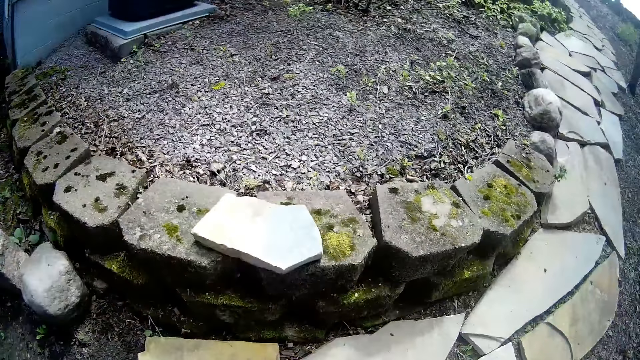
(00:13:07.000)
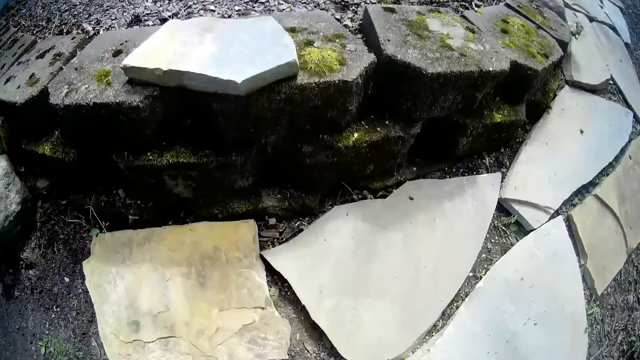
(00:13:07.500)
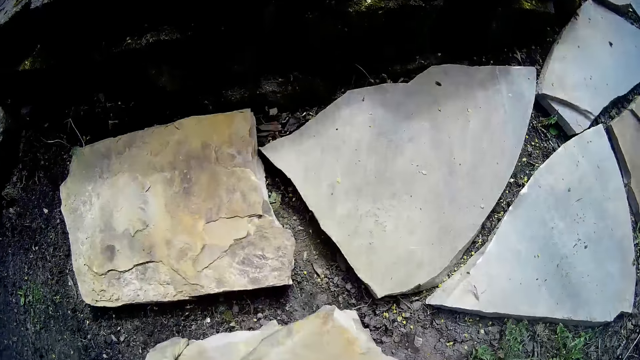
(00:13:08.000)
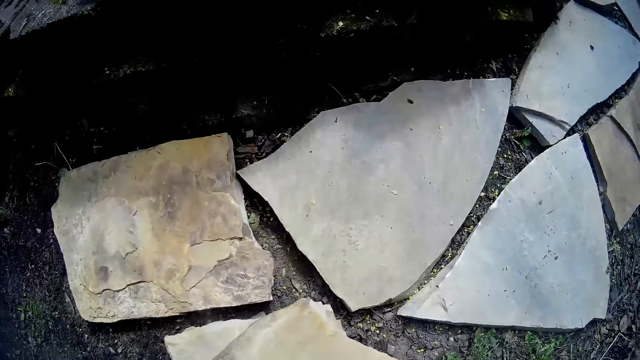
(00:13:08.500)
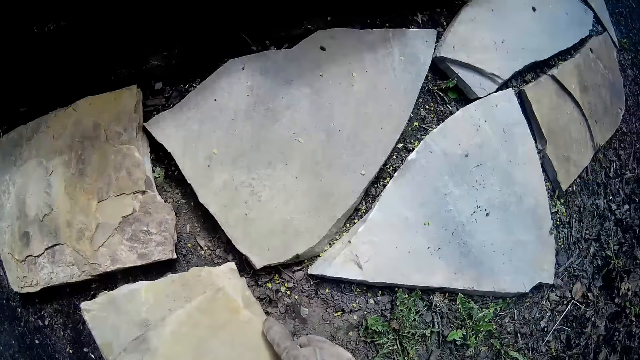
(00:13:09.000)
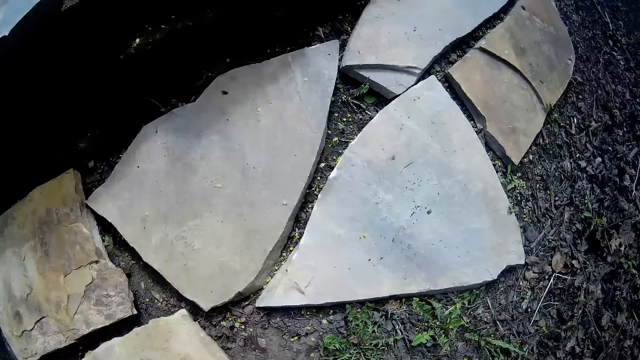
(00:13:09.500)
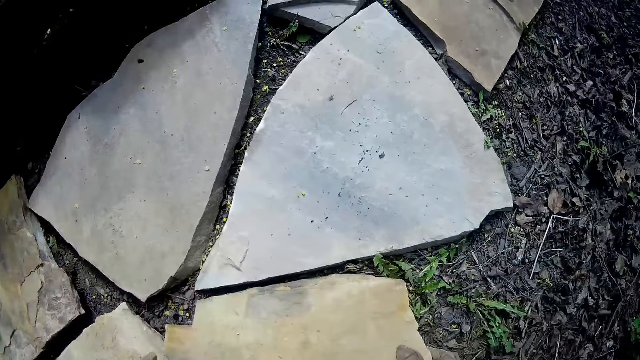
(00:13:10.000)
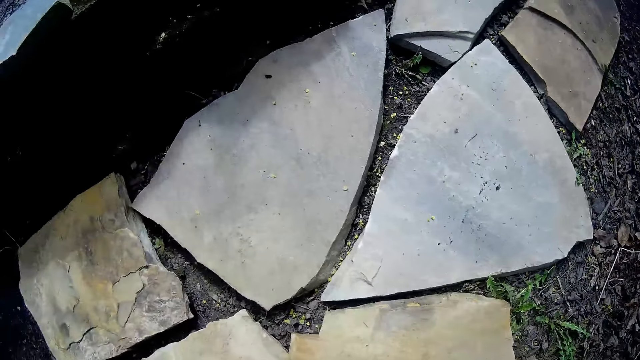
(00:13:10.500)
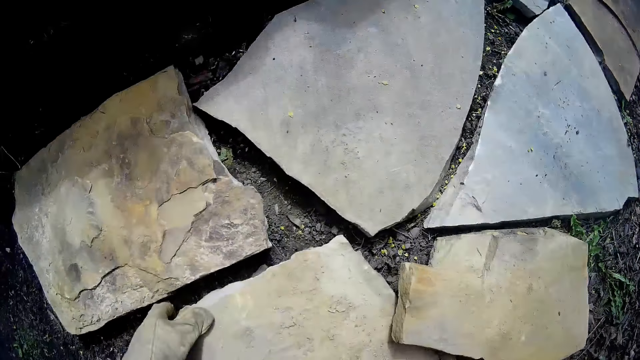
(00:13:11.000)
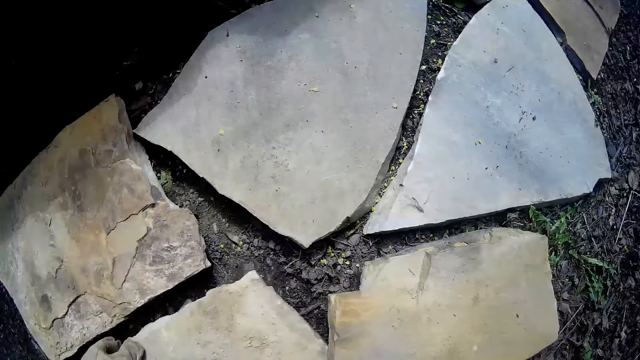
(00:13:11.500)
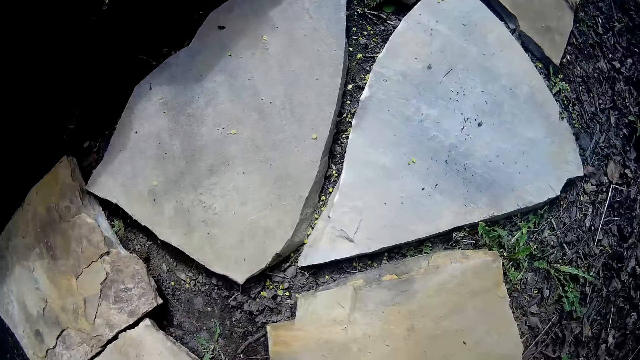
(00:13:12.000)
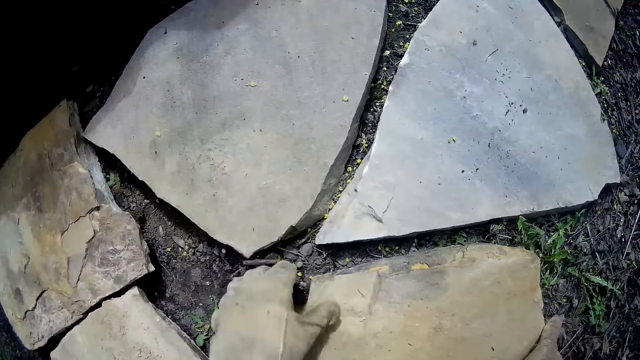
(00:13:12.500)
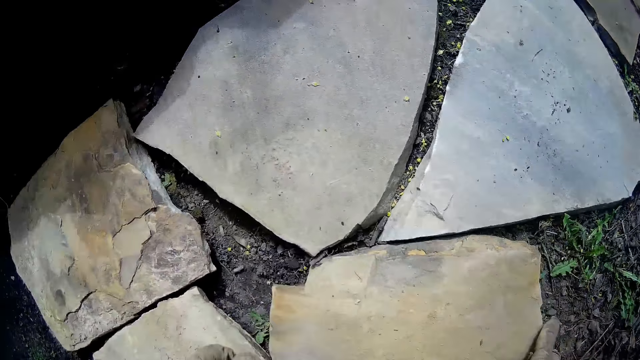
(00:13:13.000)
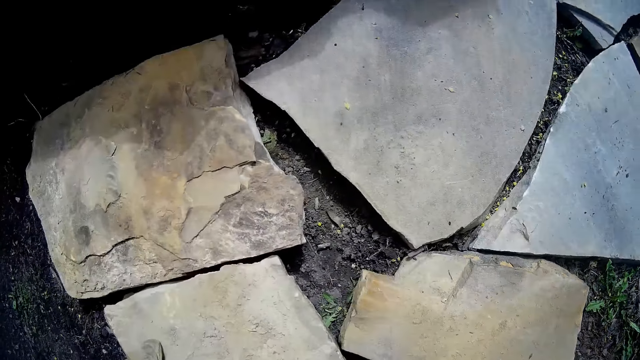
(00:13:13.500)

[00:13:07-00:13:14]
The camera wearer lays the stones on the ground with both hands.

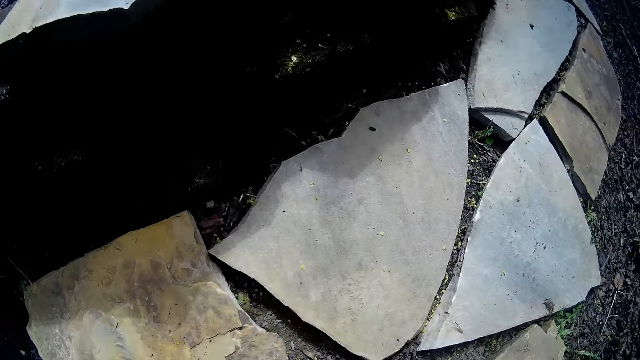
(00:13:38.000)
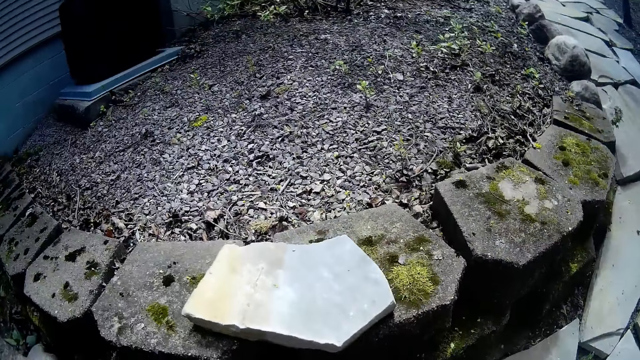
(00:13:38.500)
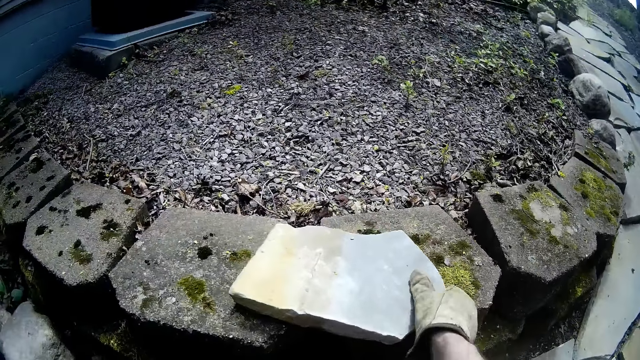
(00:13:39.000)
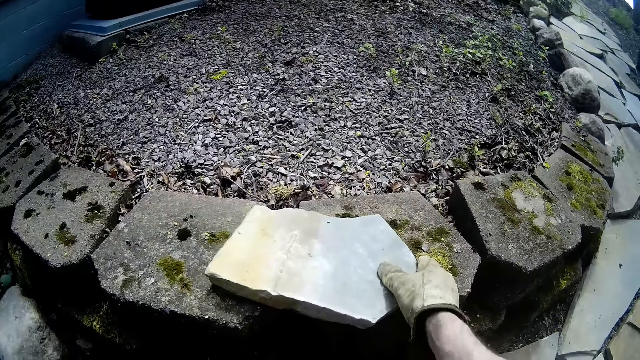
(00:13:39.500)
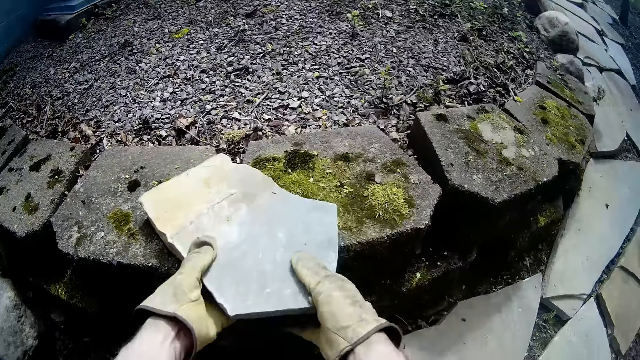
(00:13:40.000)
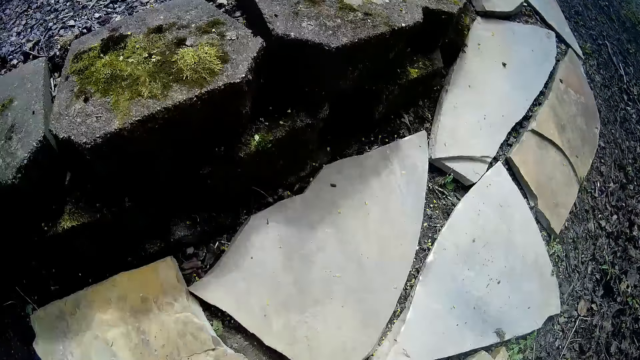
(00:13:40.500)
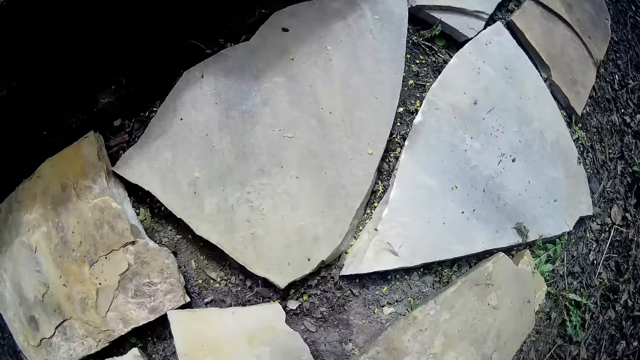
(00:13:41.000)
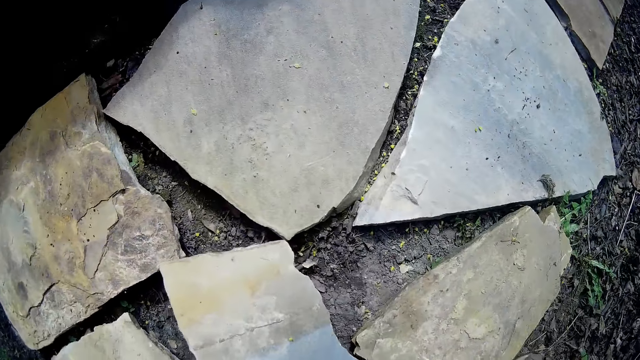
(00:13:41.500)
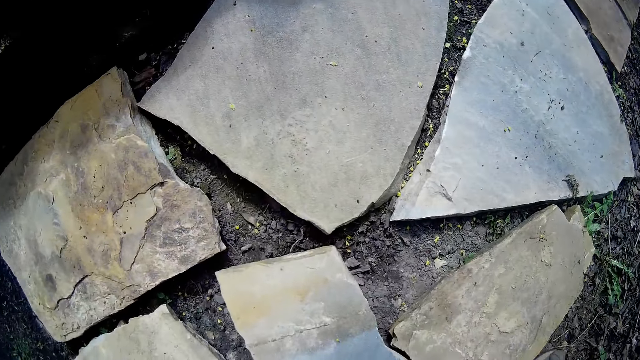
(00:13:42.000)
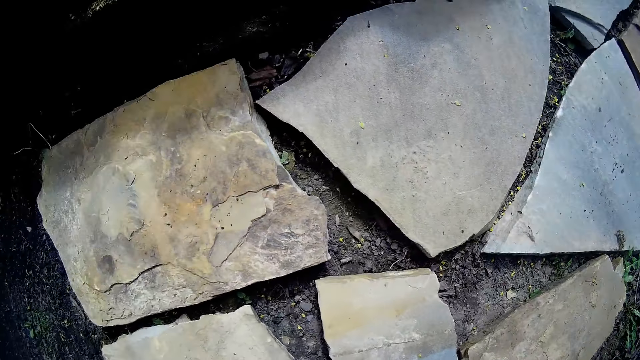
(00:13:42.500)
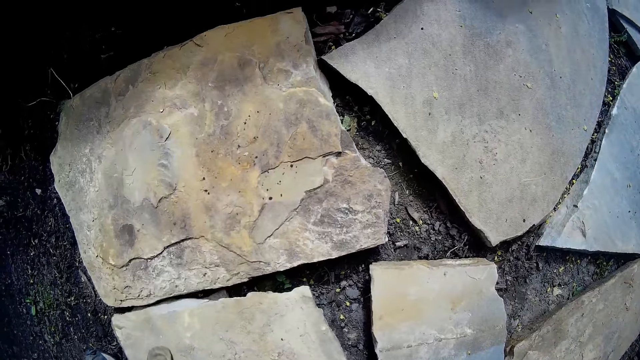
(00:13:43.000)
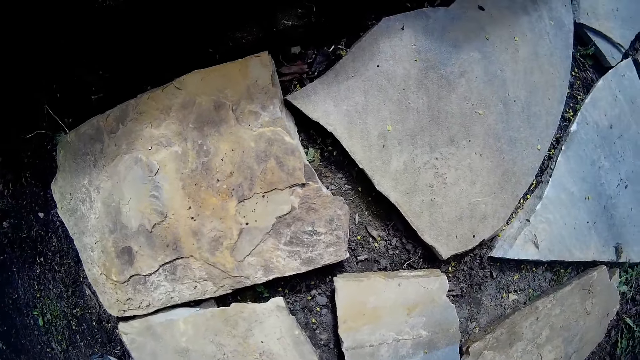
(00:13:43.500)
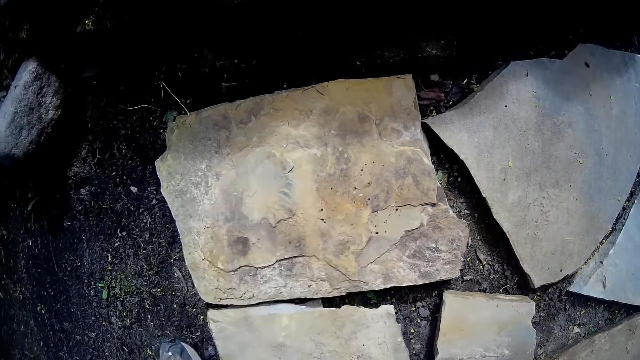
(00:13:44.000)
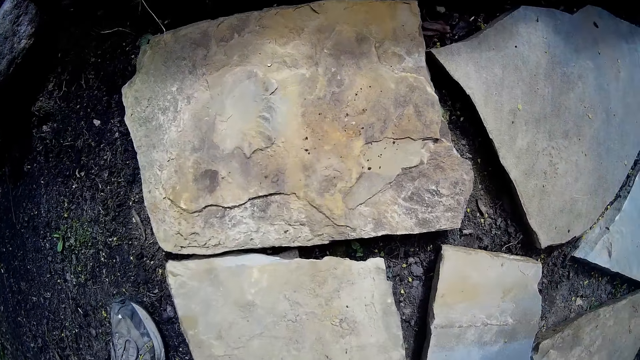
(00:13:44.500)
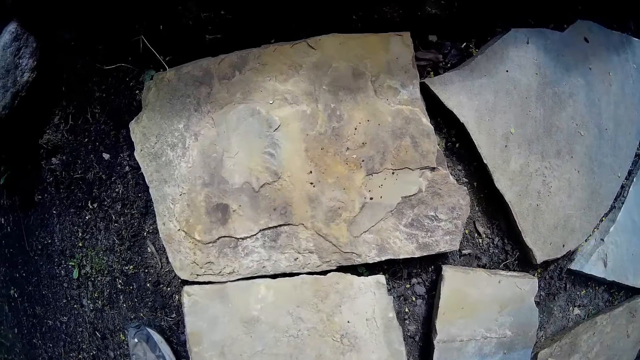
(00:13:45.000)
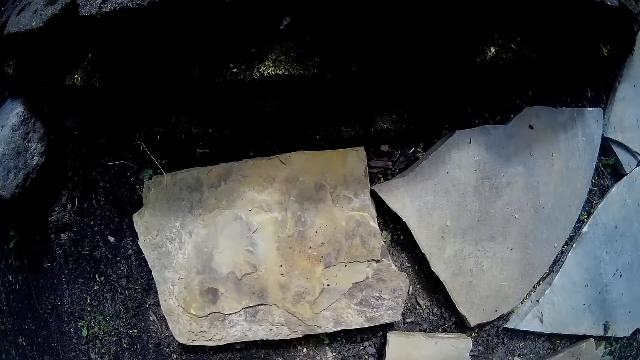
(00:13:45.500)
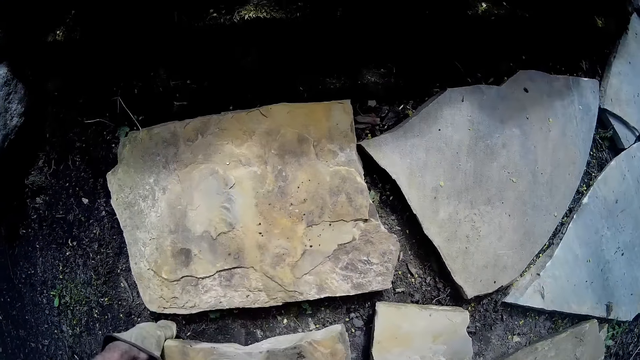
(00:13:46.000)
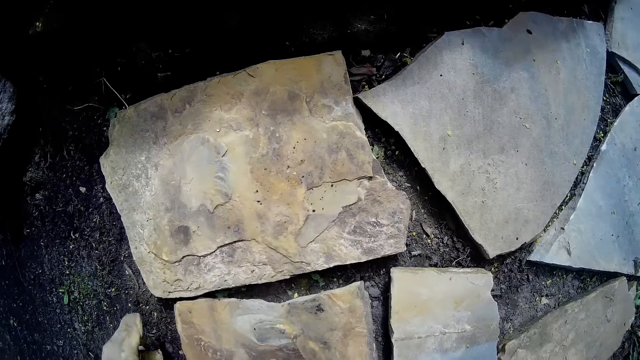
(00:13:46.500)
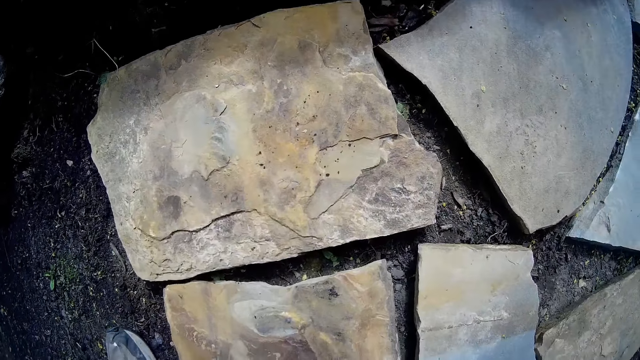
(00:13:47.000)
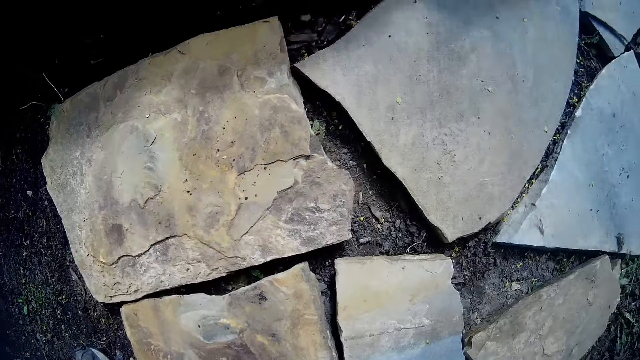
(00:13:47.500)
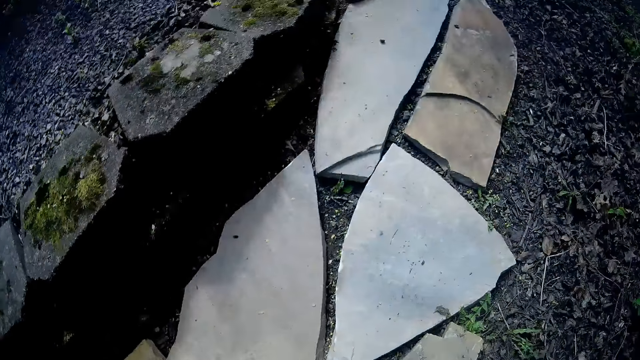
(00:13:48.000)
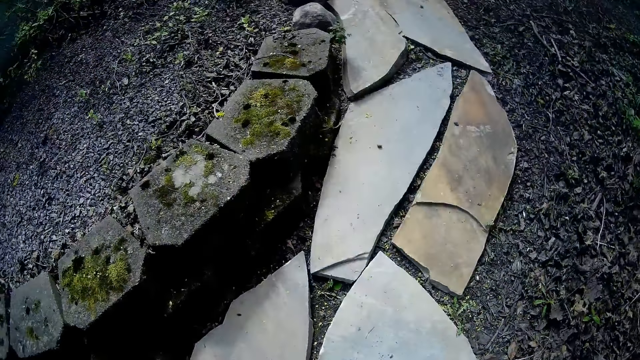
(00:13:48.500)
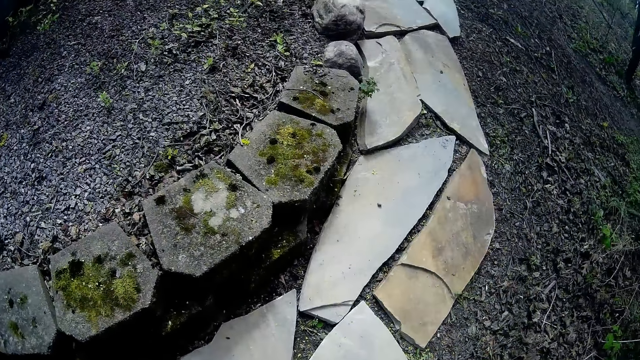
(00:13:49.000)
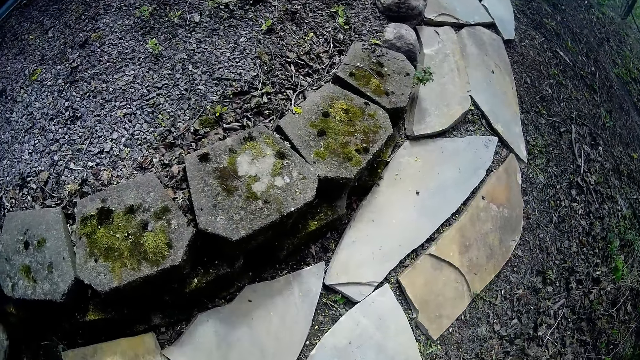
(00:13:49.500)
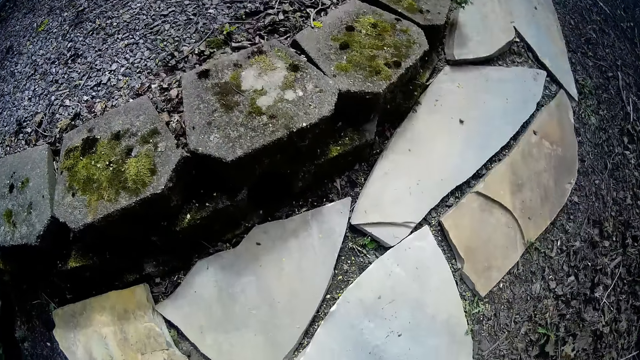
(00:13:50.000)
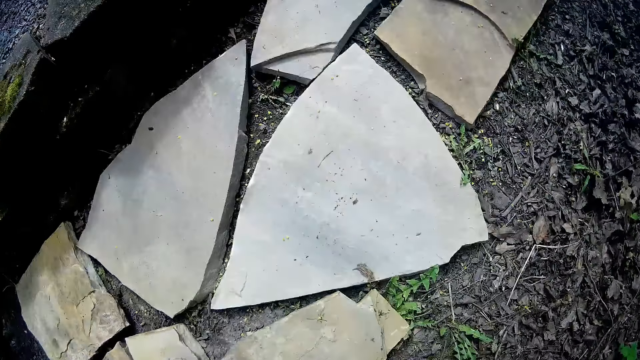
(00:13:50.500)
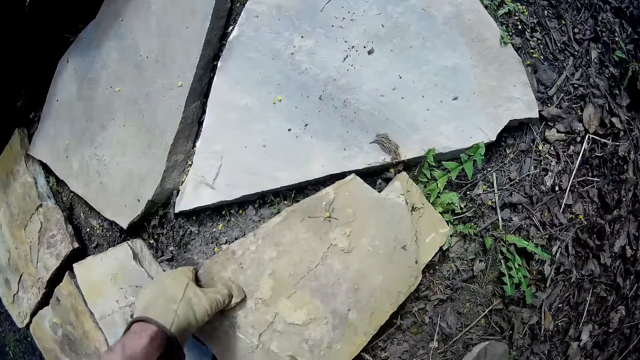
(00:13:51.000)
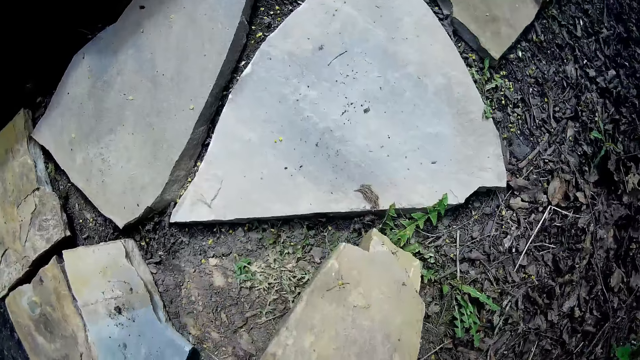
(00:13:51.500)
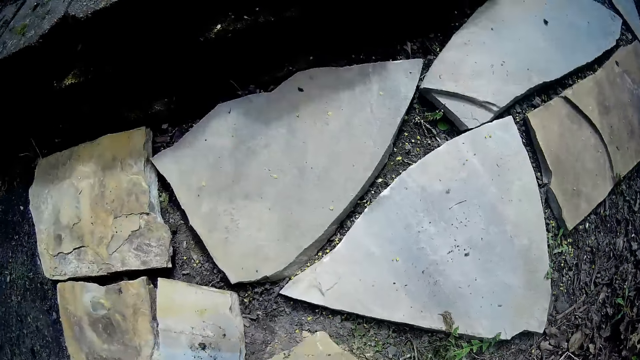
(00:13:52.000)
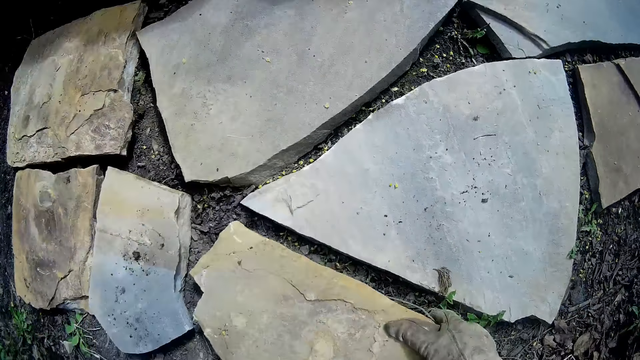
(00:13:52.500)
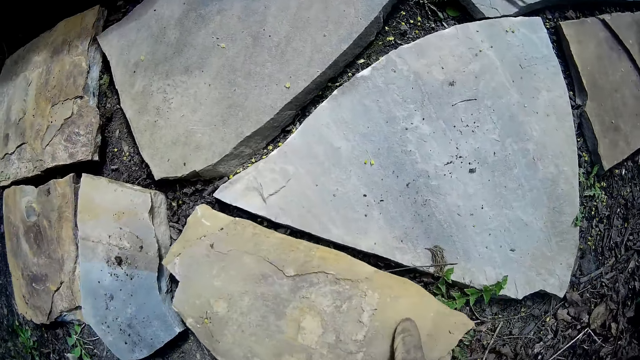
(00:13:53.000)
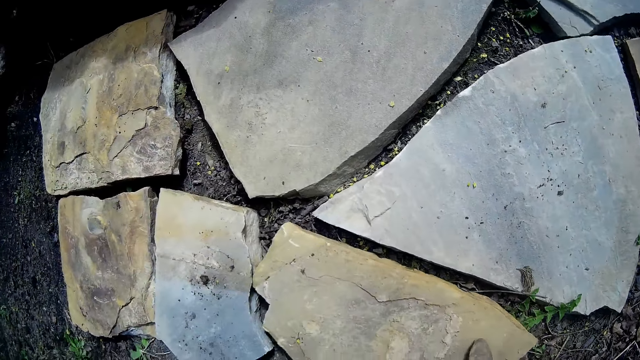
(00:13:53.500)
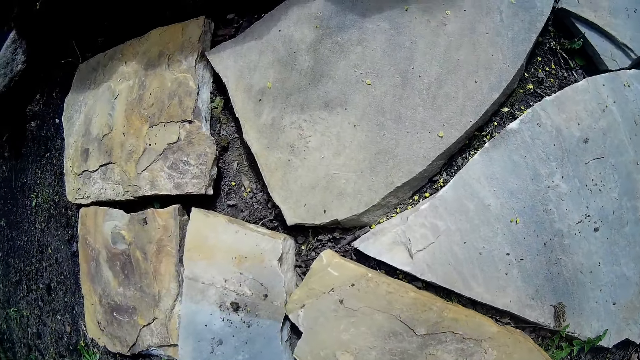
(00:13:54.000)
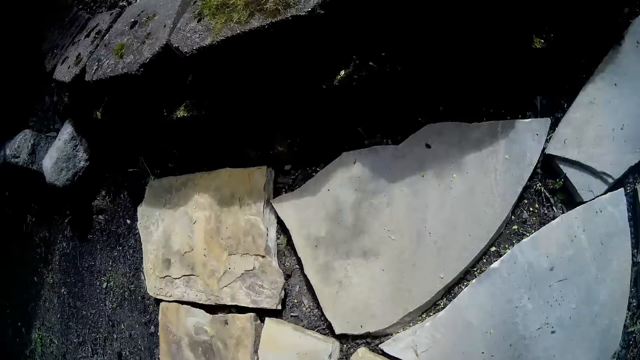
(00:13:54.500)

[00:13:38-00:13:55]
The camera wearer takes the stone on the brick fence with his right hand and arranges it on the ground. He lays the stones on the ground with his hands. He adjusts the stone on the floor. He turns the rock over on the ground with his left hand. He drops the rock on the ground with both hands. He picks up the rock from the ground with his left hand. He drops the rock on the ground with both hands.
